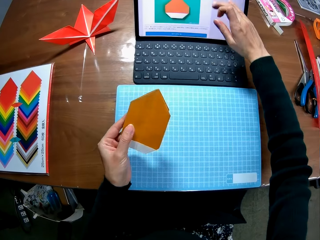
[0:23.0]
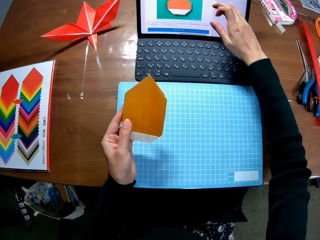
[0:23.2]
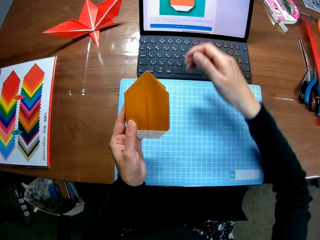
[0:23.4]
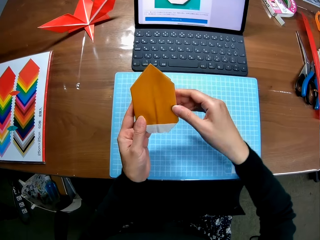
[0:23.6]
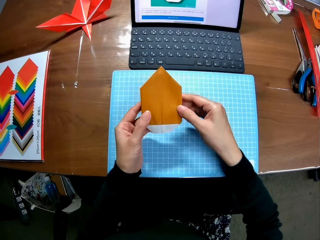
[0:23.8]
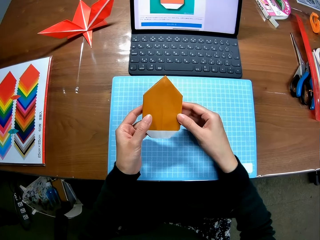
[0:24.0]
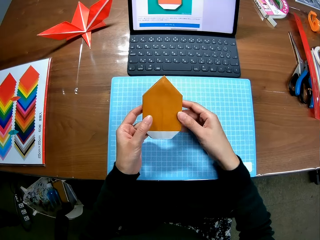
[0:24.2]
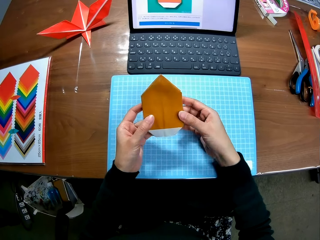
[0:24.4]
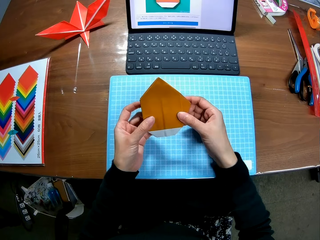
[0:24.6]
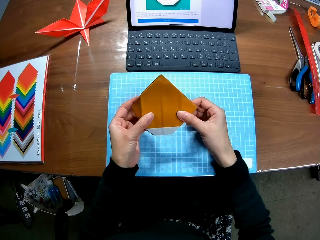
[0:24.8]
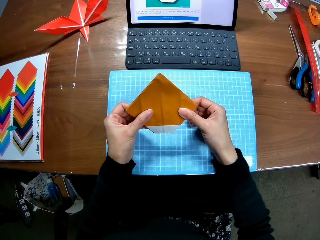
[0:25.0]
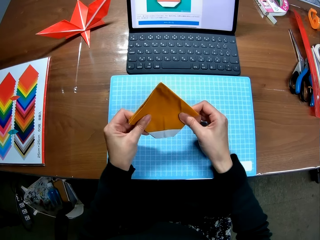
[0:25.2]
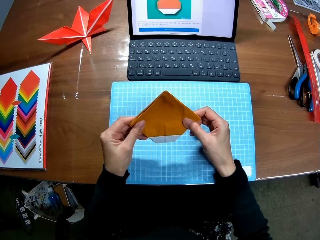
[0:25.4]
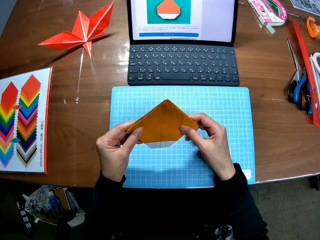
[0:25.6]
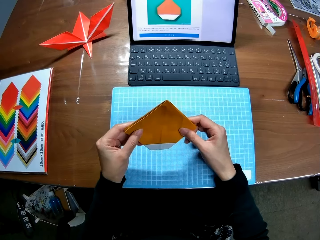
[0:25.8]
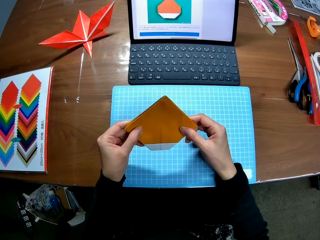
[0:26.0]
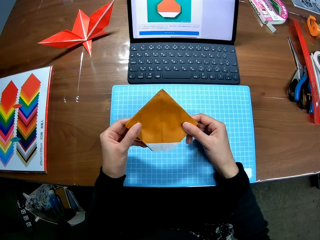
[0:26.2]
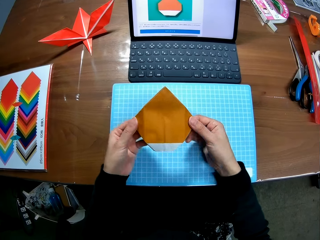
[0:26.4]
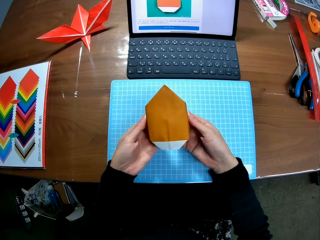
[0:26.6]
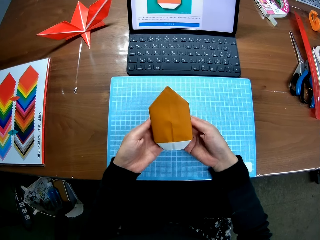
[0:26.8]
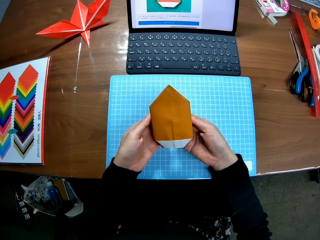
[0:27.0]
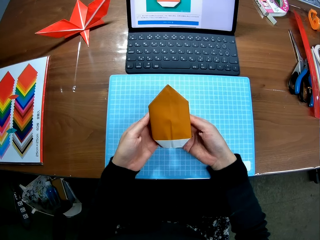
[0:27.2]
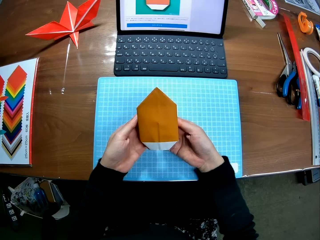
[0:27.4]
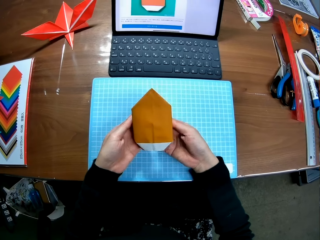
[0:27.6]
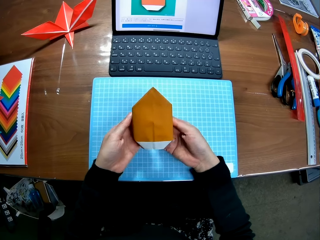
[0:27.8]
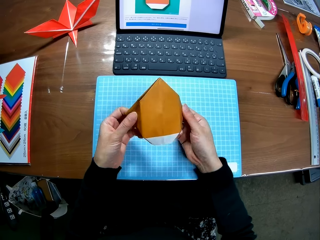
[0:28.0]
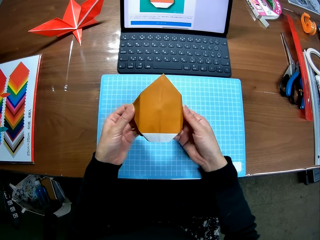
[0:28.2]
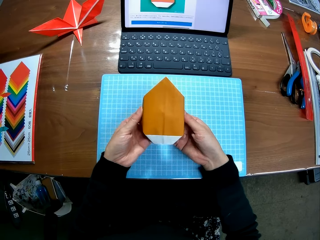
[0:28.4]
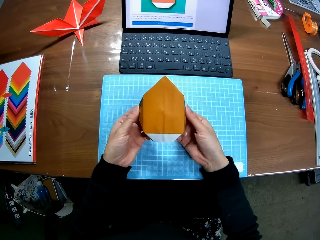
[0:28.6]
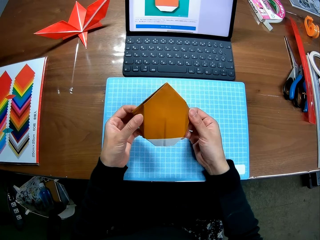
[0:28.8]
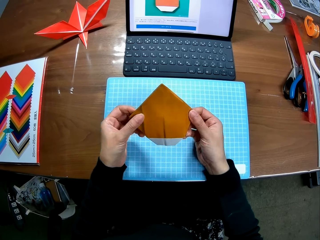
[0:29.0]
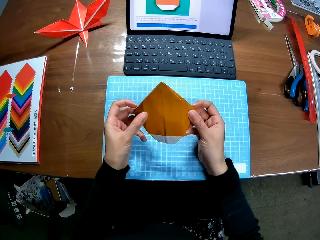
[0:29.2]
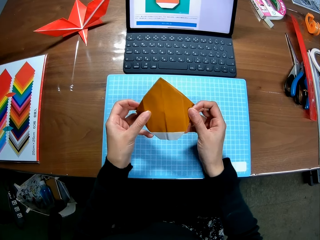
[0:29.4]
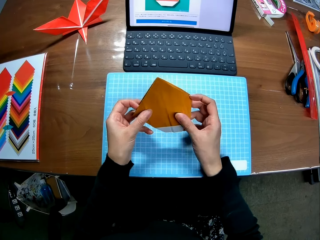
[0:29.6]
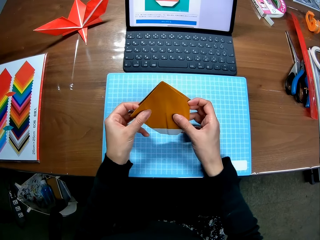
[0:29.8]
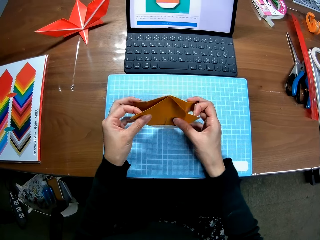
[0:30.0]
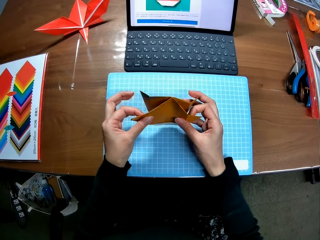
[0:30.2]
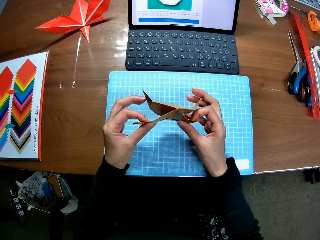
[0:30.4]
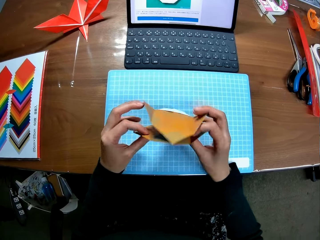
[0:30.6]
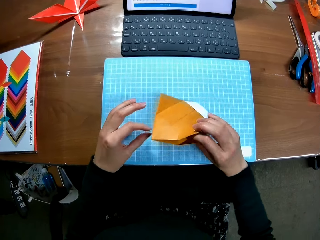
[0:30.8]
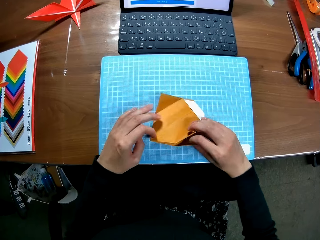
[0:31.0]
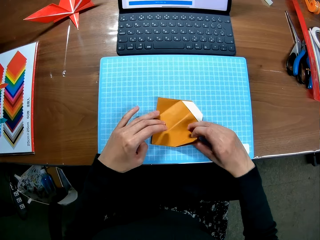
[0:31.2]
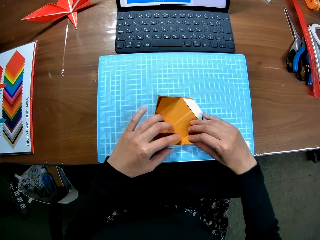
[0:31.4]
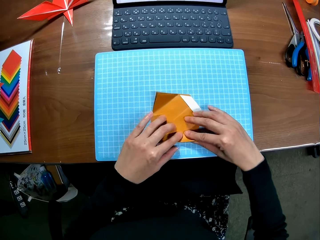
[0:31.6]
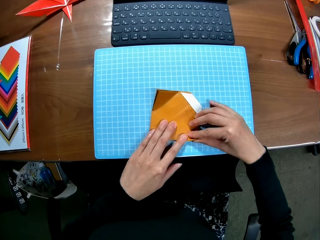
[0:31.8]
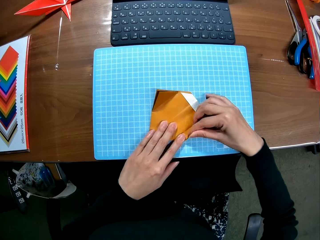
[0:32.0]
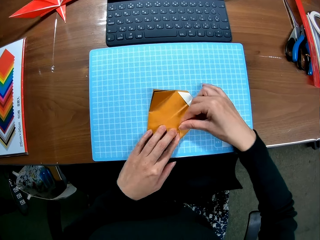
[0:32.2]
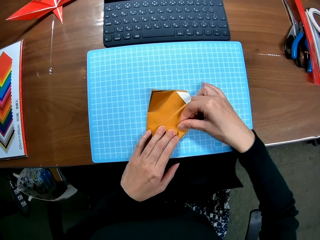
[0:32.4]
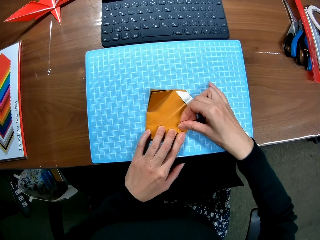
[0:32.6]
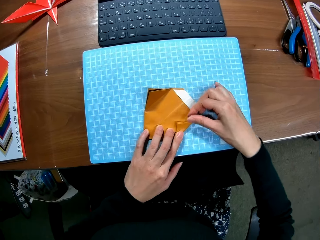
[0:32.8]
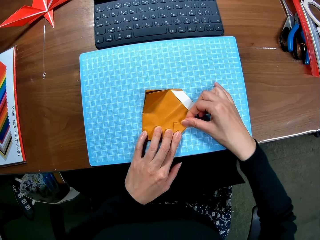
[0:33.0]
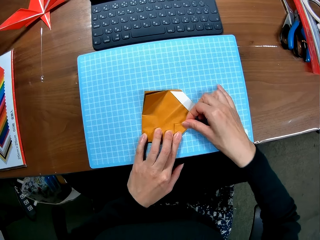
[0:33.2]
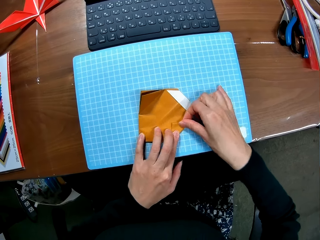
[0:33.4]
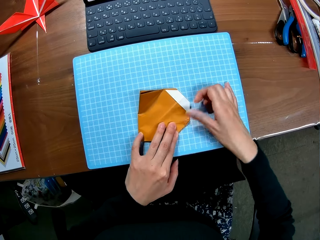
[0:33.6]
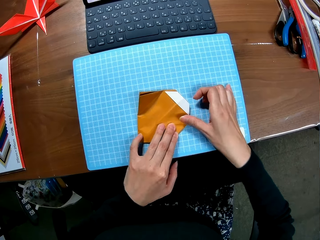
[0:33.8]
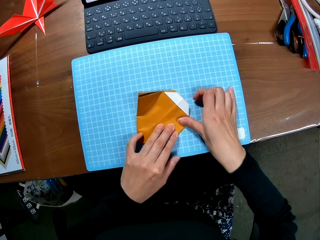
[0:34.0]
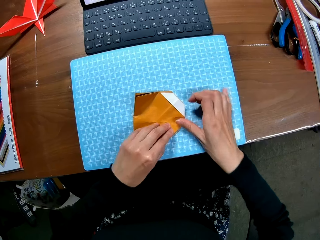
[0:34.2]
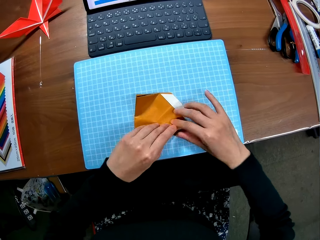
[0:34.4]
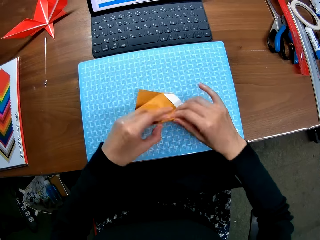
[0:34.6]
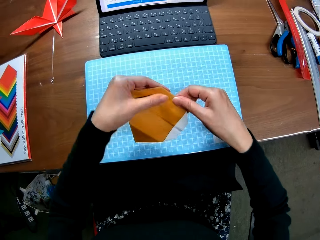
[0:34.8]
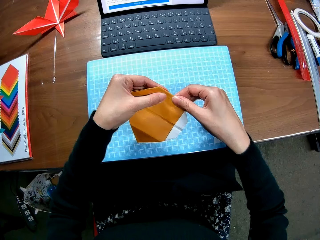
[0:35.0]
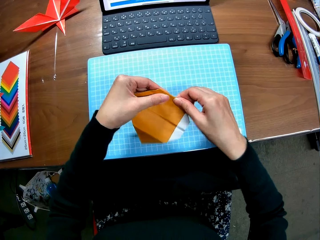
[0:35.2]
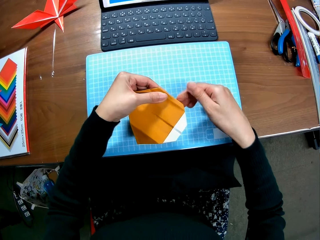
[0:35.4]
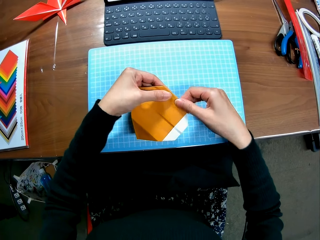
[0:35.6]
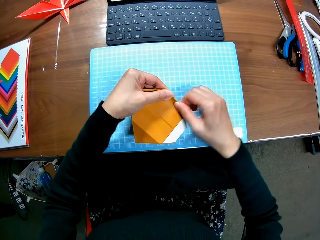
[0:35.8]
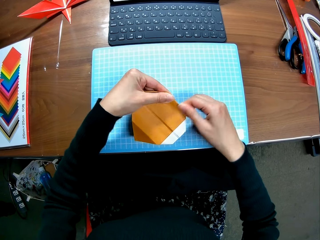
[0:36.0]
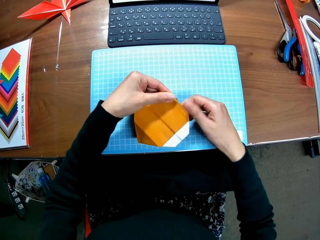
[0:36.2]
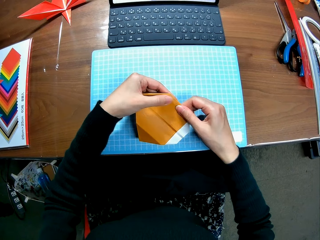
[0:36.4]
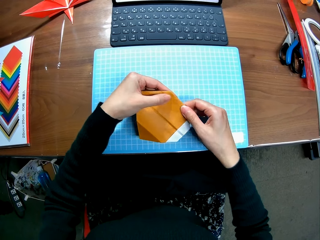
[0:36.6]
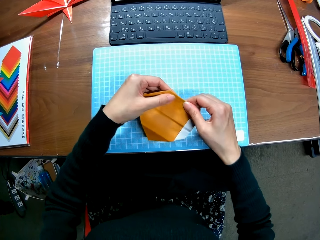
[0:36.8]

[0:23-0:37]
The camera wearer scrolls a laptop. They touch the laptop screen. They fold the paper. They unfold the paper craft. They fold the paper craft. They put down the paper craft. They fold the paper craft. They hold up the paper craft.

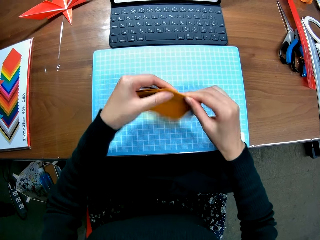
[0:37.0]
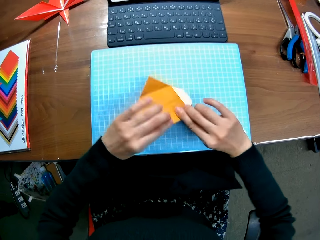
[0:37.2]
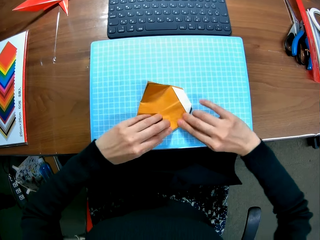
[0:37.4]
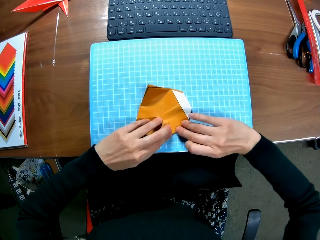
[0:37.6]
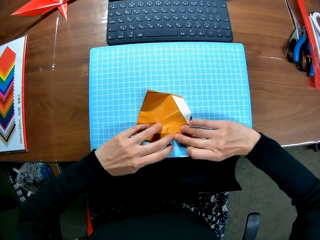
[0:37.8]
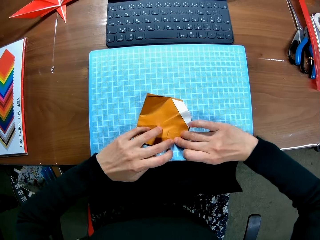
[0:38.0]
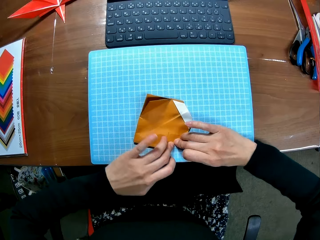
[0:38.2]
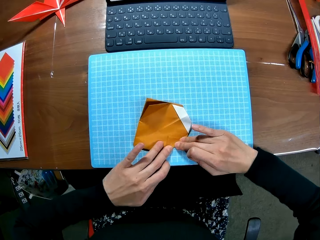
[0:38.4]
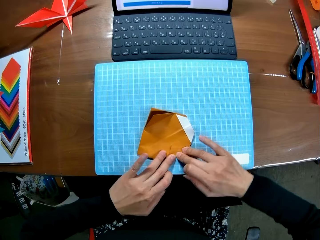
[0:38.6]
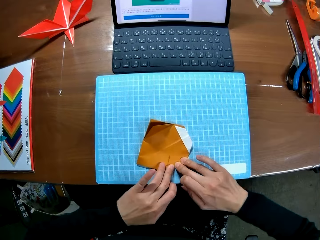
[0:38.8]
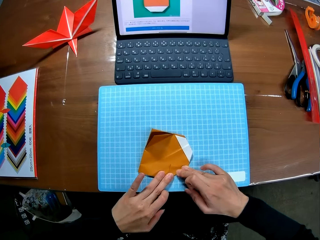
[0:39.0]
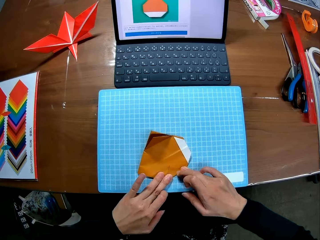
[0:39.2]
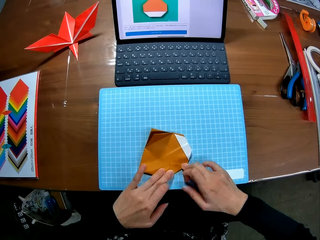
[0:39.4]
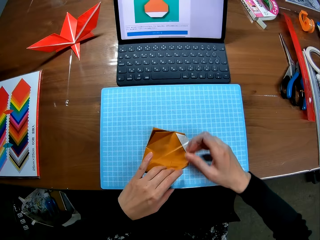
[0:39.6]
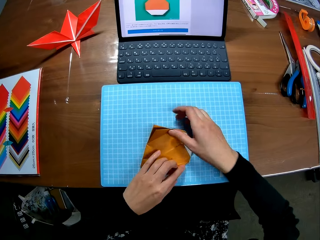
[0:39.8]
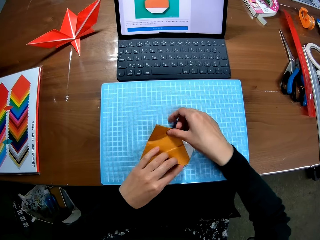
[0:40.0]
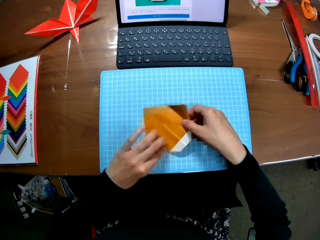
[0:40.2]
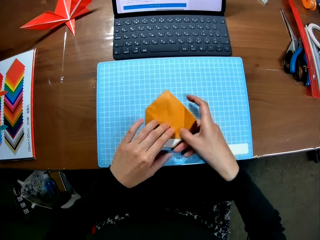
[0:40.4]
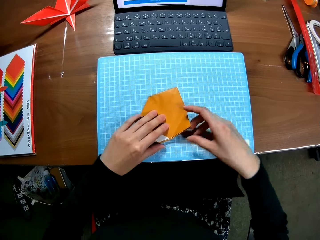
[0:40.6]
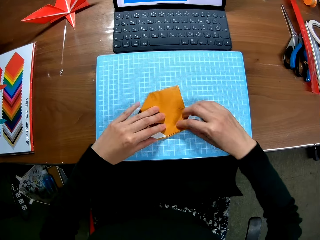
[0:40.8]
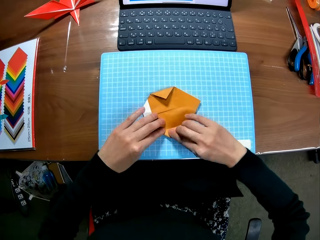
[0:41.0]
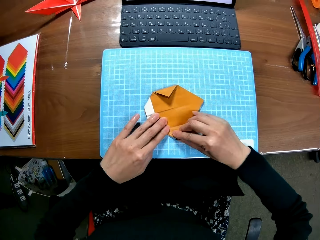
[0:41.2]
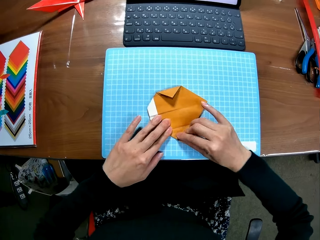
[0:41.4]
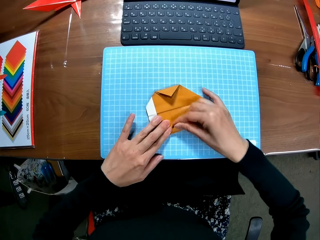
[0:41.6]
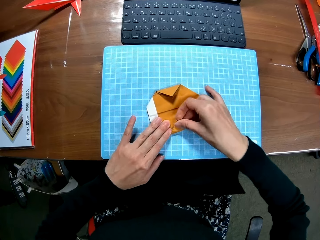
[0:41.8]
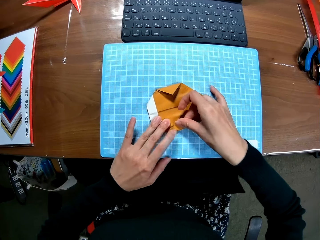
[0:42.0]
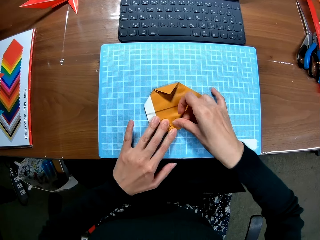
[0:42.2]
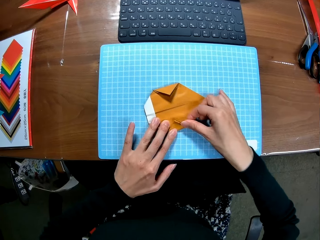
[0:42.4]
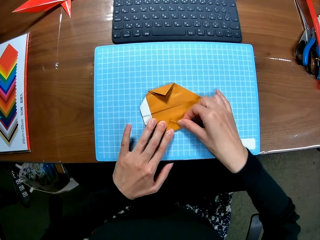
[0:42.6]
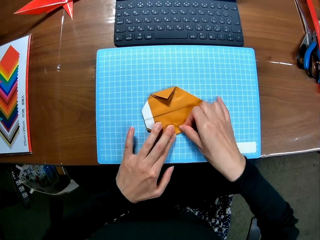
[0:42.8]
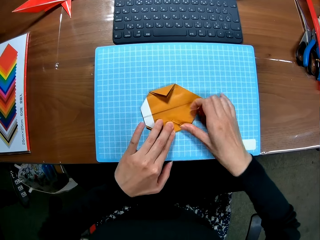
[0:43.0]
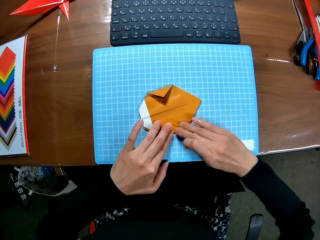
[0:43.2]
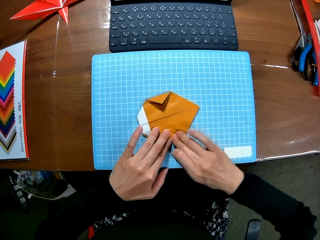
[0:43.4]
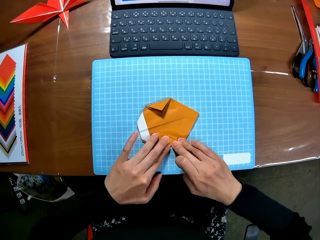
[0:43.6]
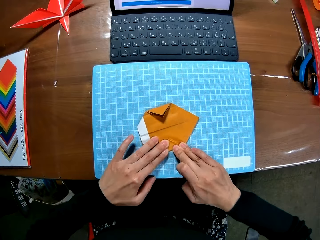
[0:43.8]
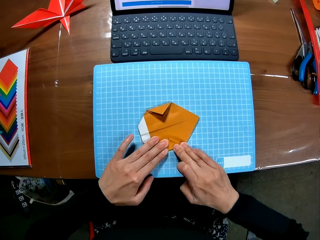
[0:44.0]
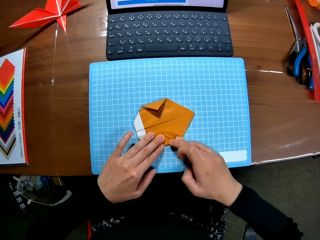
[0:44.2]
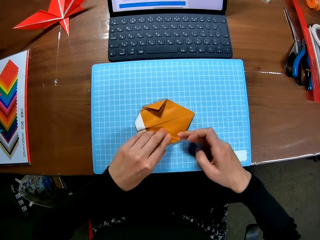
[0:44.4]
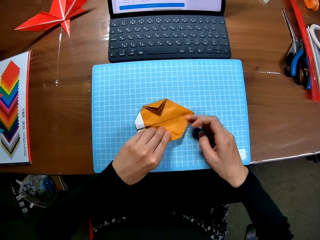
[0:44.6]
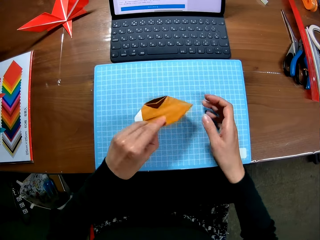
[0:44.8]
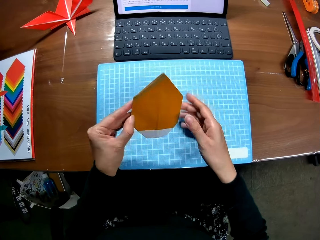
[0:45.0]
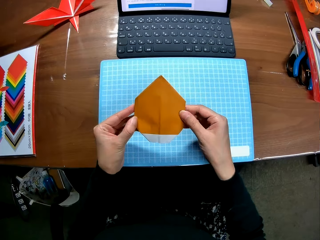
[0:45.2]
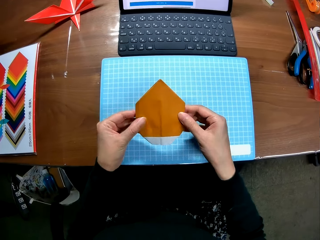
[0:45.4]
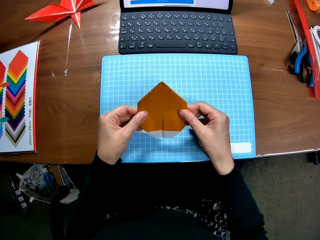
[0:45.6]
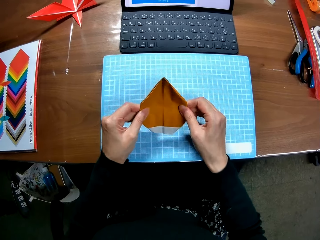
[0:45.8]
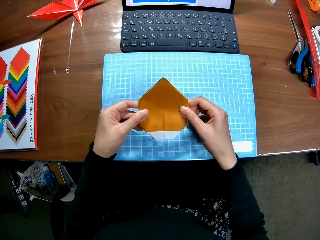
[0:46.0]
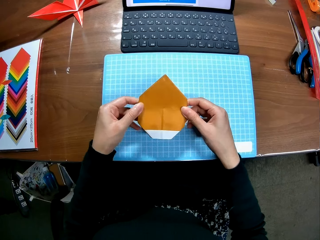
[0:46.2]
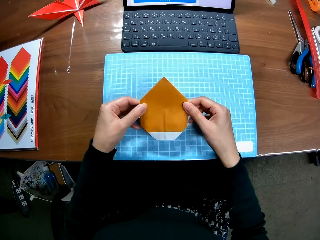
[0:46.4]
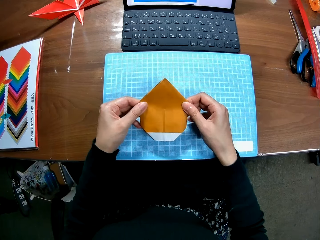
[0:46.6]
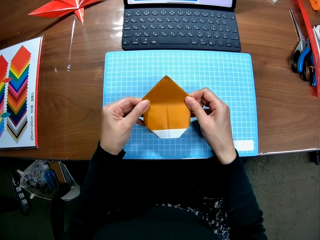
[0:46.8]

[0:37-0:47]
The camera wearer turns the paper craft and puts down the paper craft. They turn the paper craft. They fold the paper craft. They hold up the paper craft.
